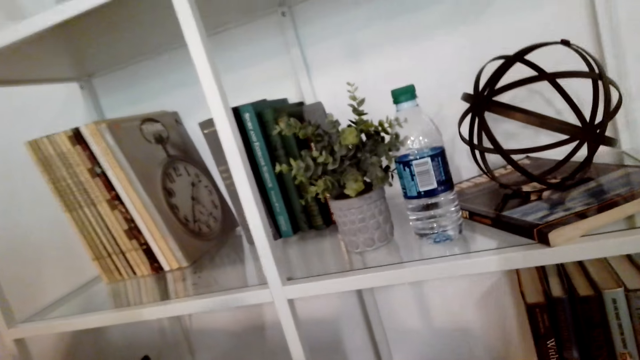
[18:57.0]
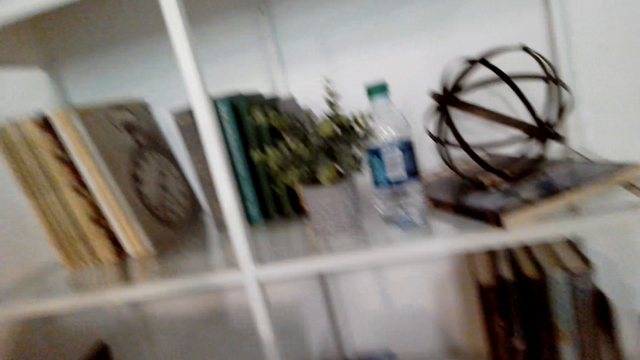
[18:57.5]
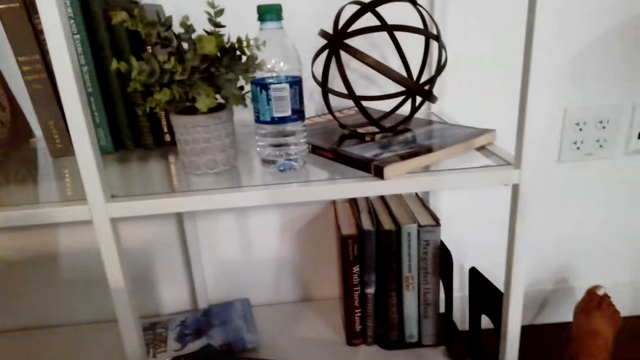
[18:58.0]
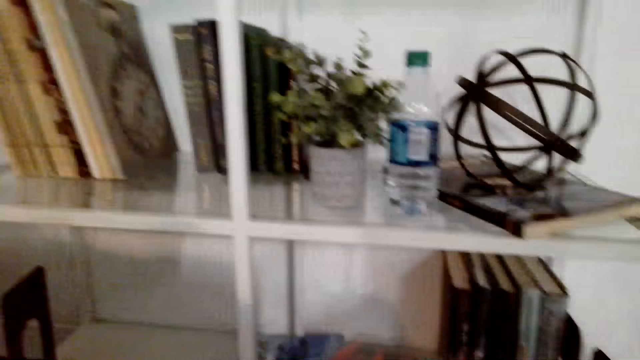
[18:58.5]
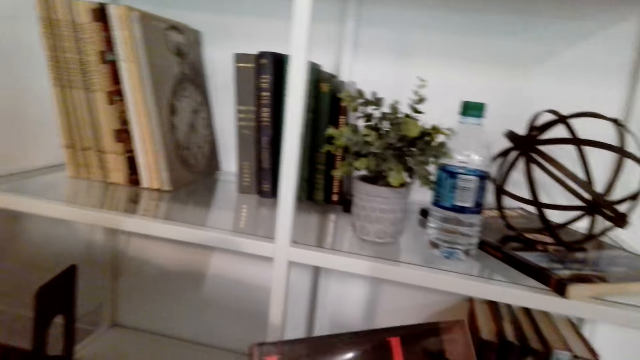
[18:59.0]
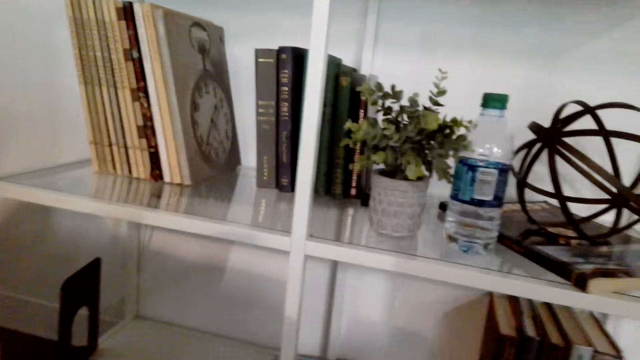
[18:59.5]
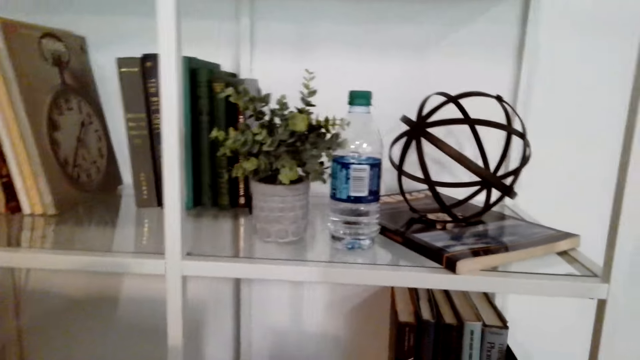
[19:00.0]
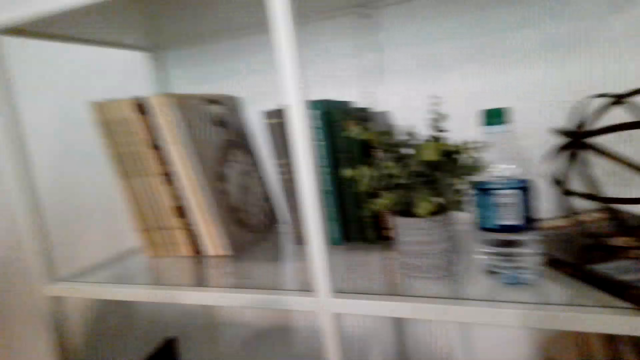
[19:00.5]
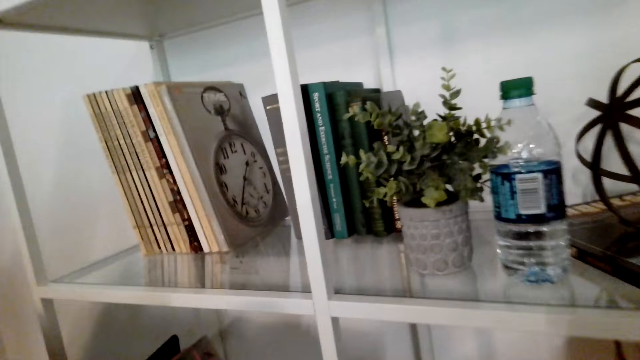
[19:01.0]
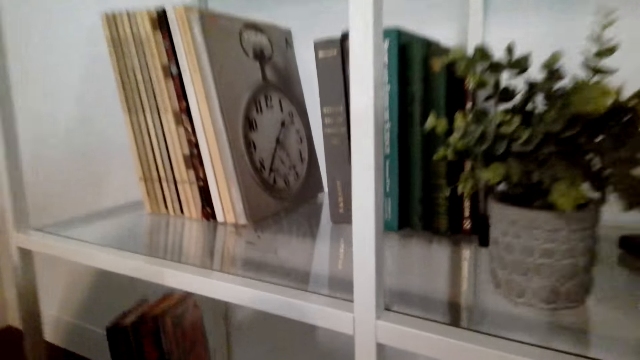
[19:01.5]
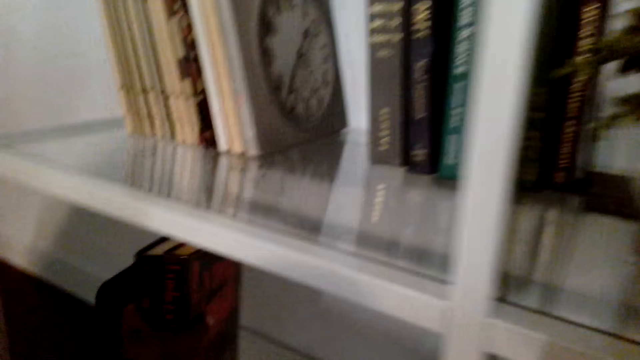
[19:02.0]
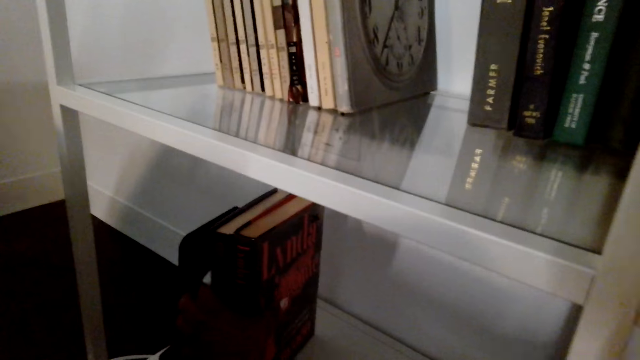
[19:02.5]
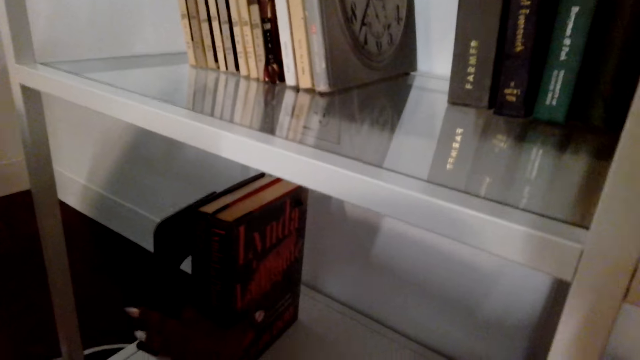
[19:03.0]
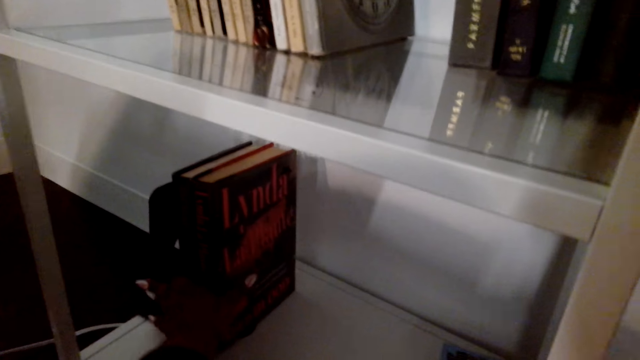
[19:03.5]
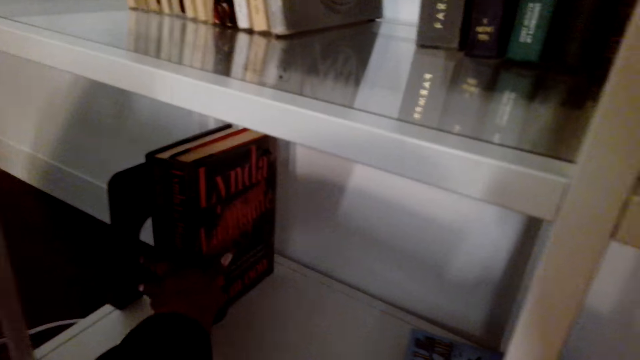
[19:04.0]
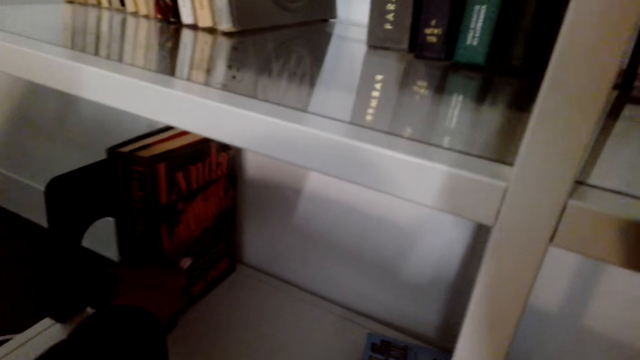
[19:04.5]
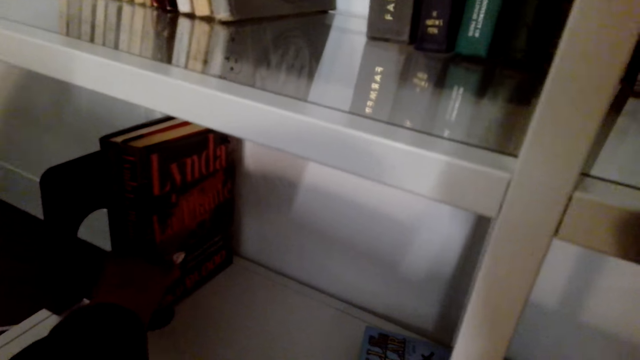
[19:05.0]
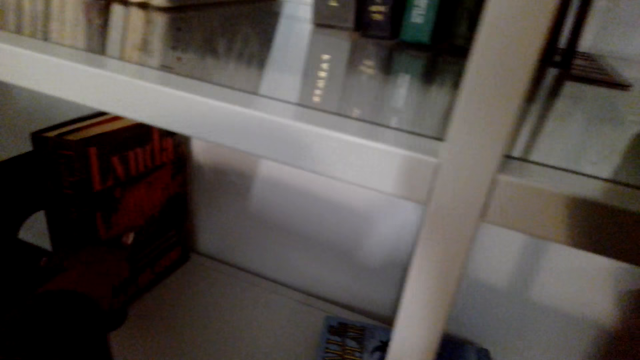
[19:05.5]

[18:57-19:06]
The camera wearer arranges books in the shelf.

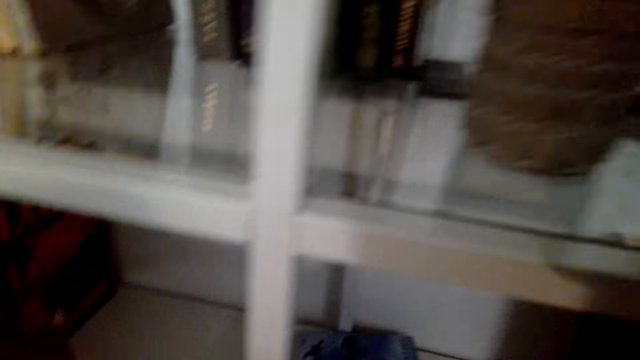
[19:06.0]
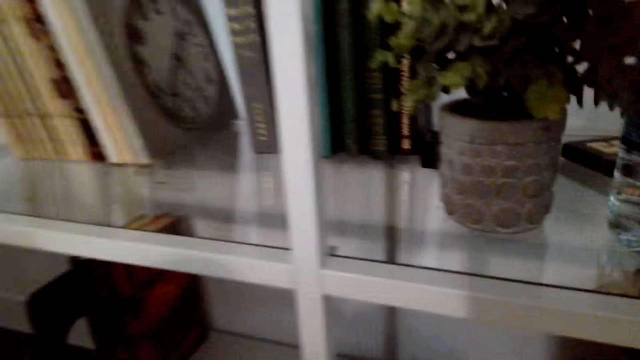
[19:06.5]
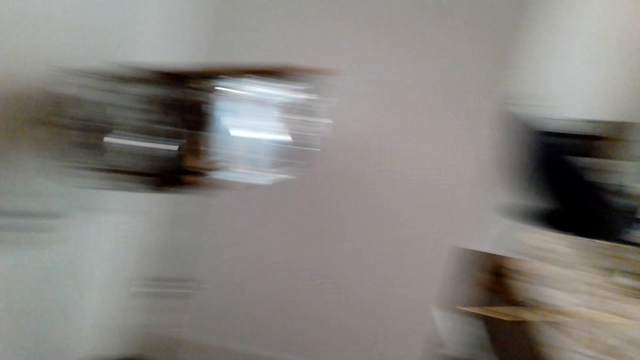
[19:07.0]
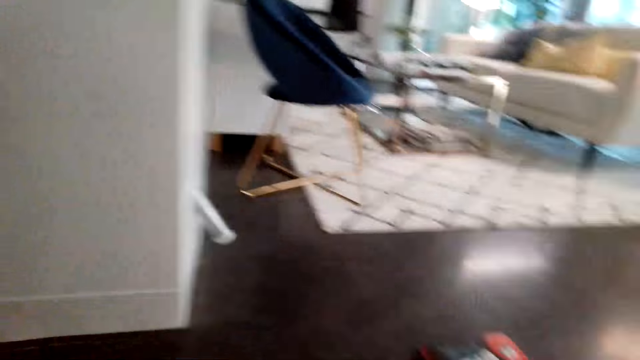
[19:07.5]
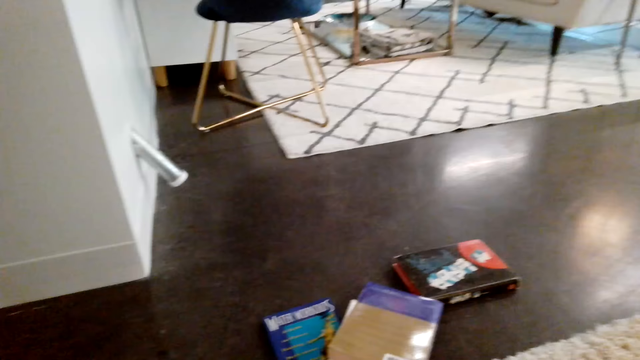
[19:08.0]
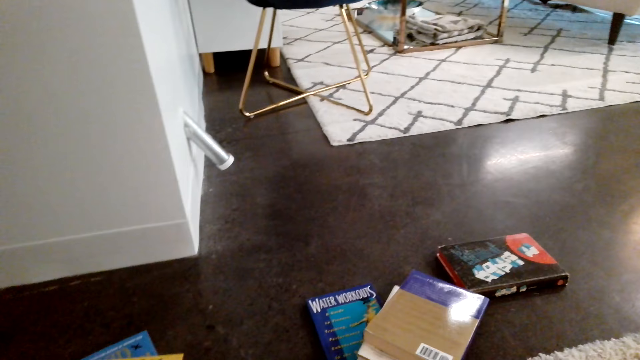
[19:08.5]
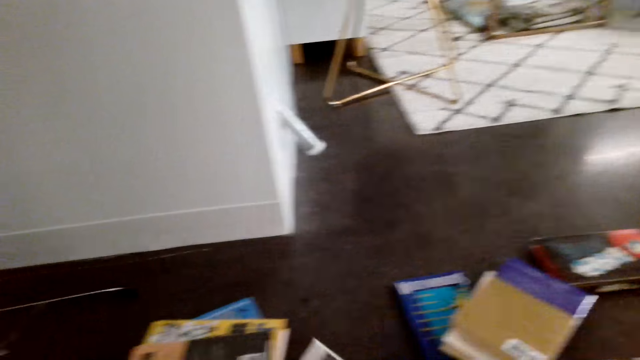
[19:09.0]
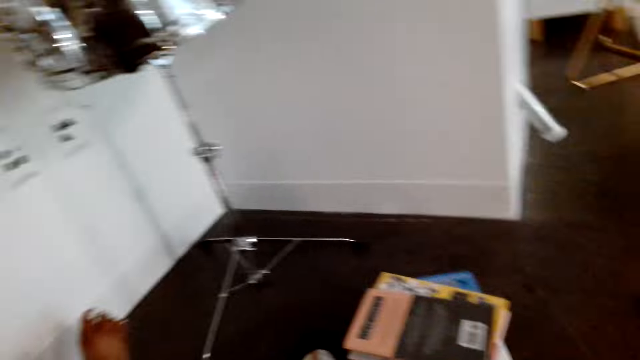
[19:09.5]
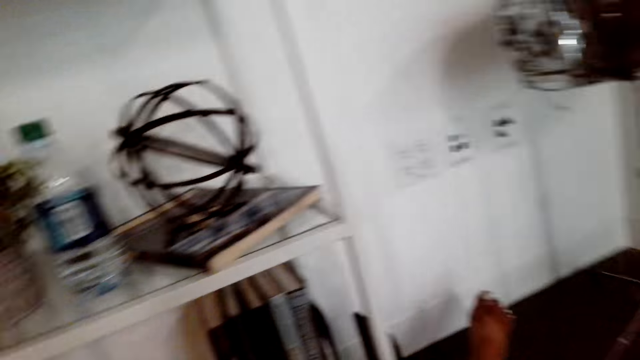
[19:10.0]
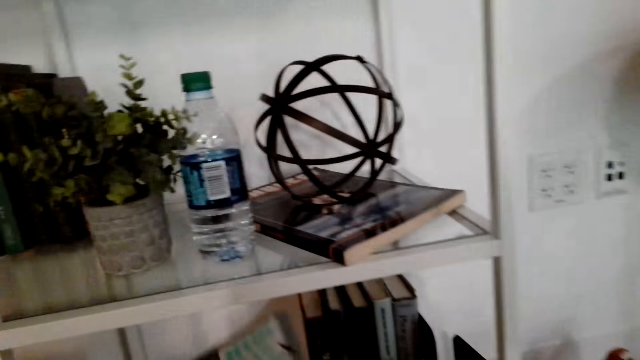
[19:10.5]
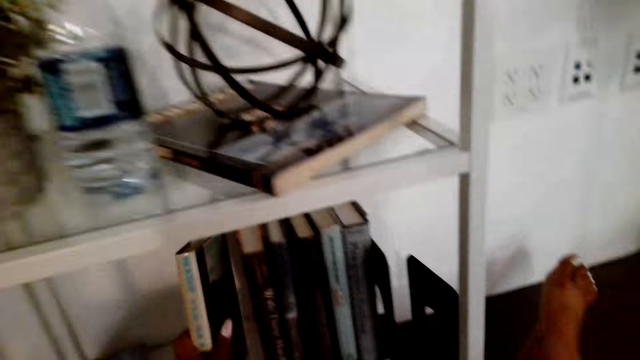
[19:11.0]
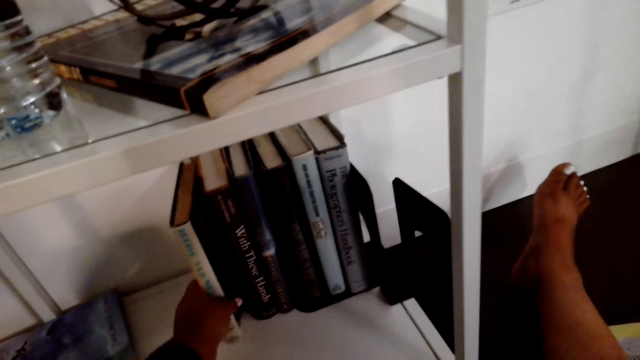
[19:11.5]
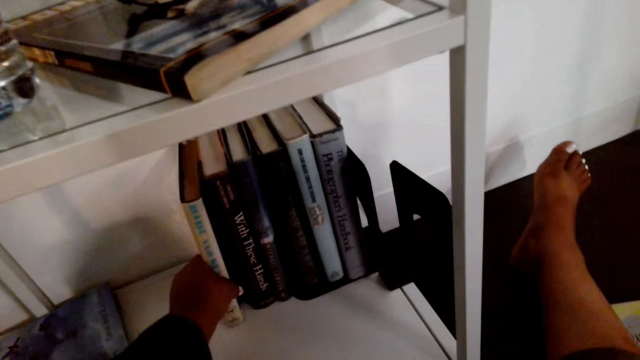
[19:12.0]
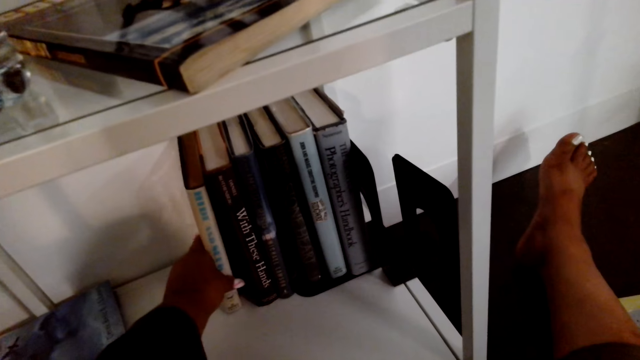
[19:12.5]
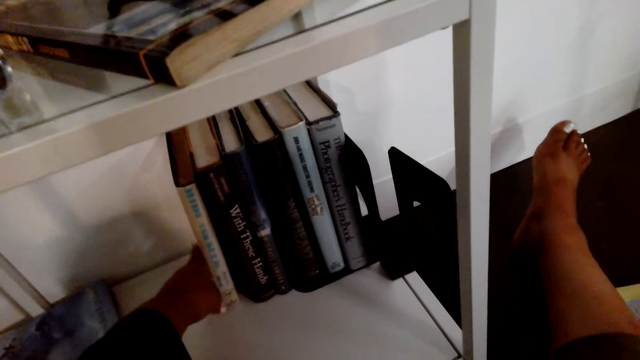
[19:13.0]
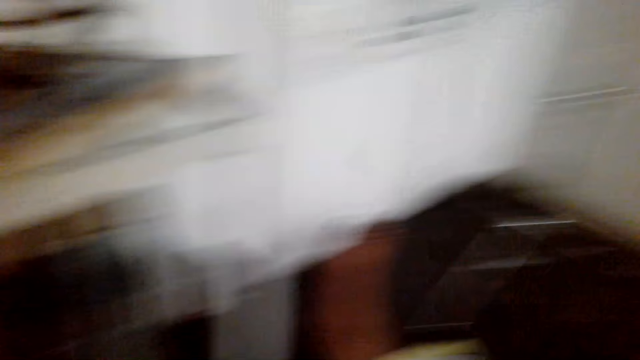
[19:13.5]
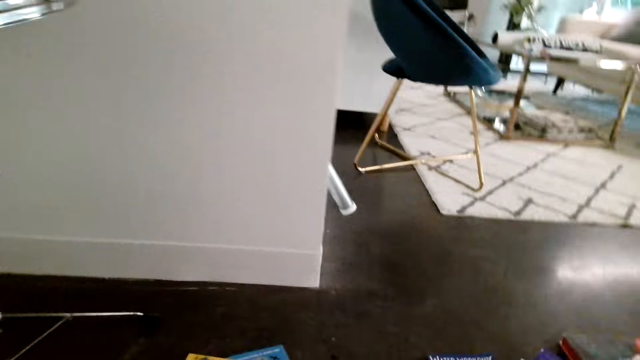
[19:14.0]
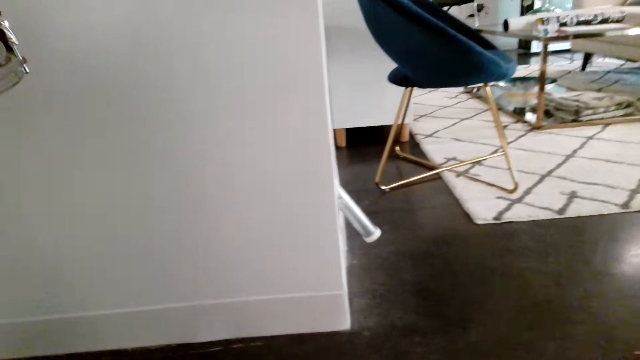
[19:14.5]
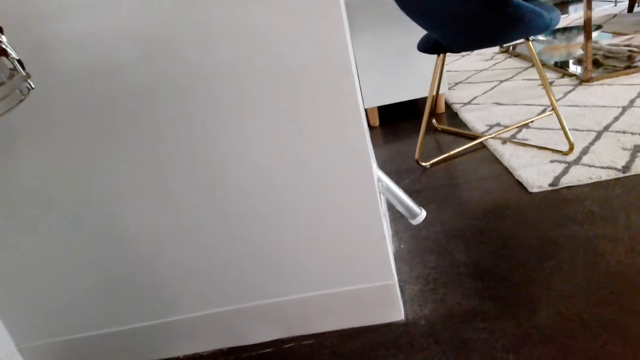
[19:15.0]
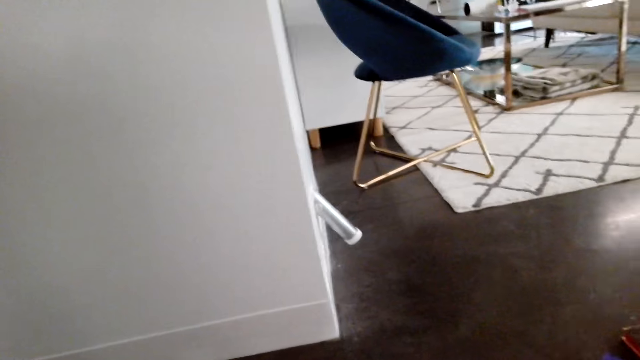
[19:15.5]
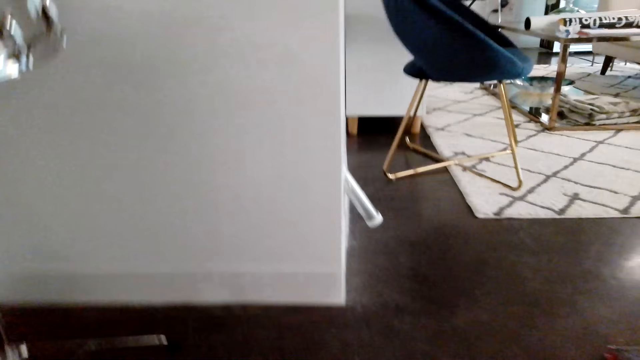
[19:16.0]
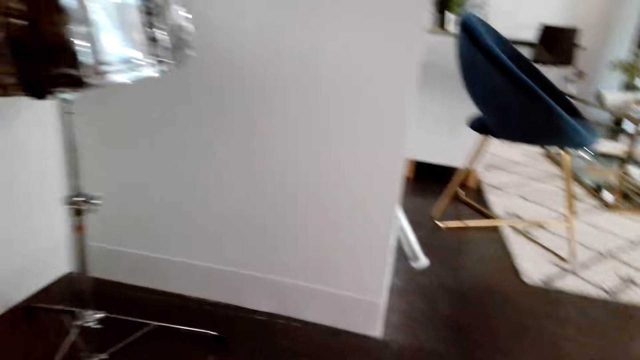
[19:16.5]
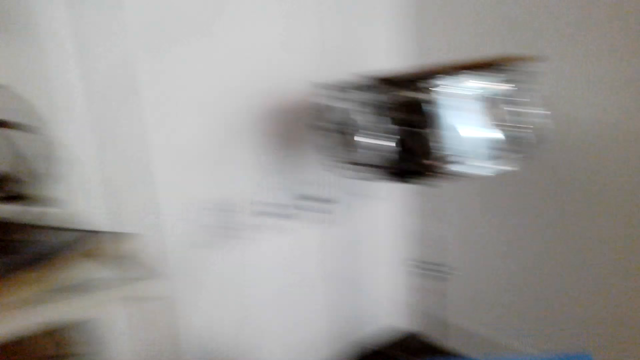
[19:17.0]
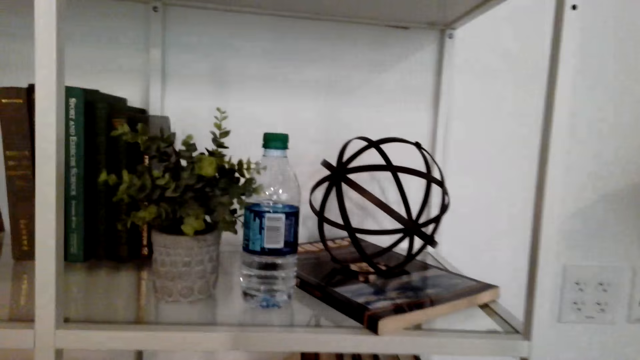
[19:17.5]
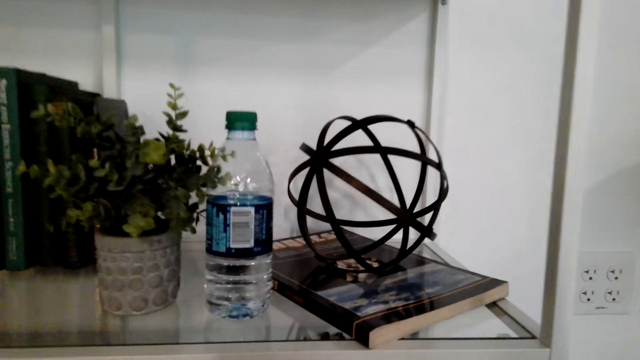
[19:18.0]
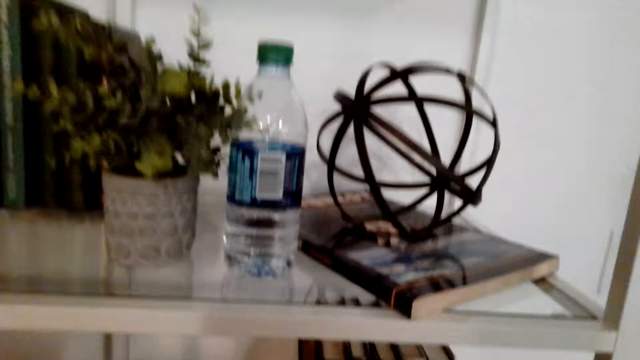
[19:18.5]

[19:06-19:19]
The camera wearer turns around the room. They pick books from the floor with the right hand. They place the books in the bookshelf. They turn around the room and move around the room.
